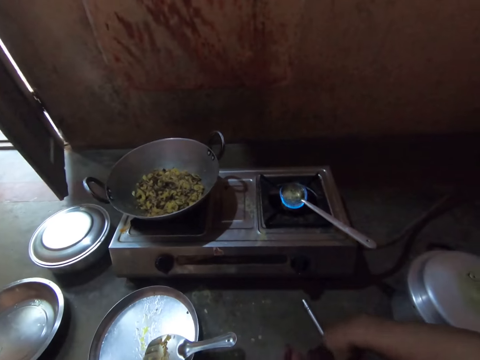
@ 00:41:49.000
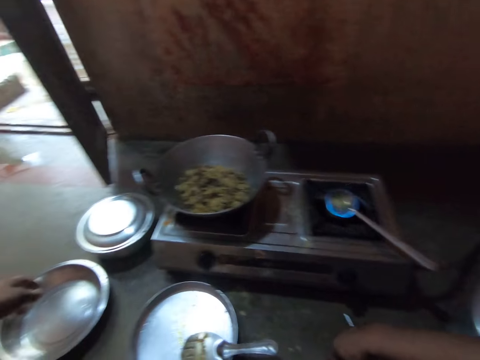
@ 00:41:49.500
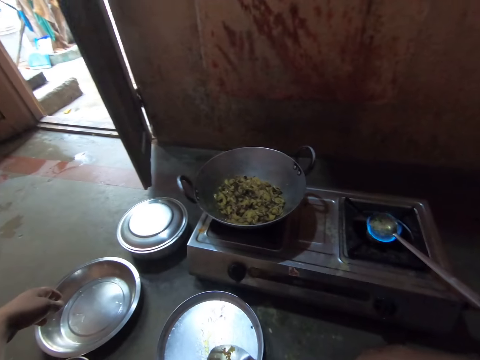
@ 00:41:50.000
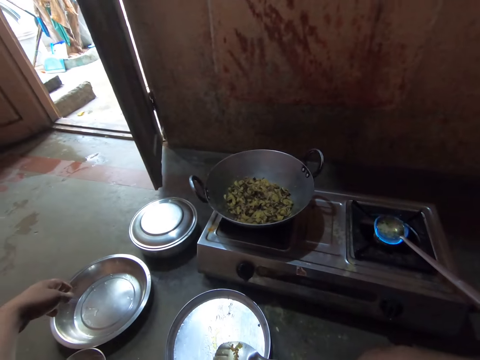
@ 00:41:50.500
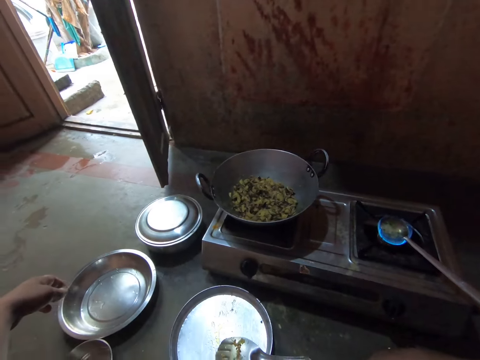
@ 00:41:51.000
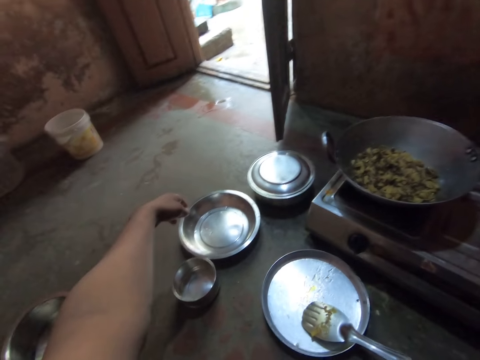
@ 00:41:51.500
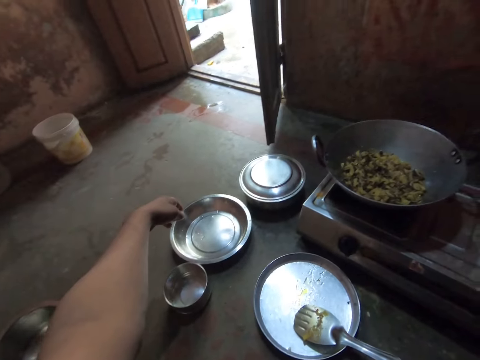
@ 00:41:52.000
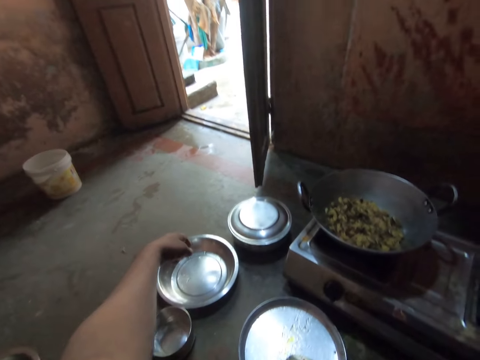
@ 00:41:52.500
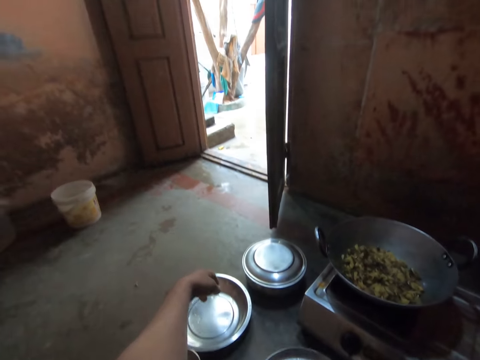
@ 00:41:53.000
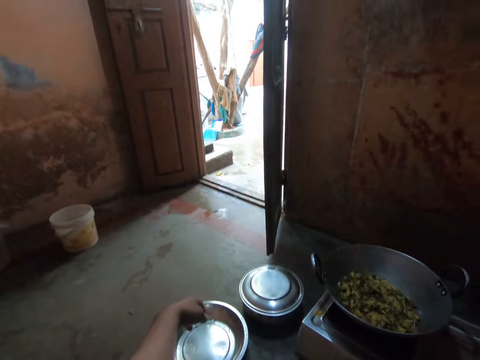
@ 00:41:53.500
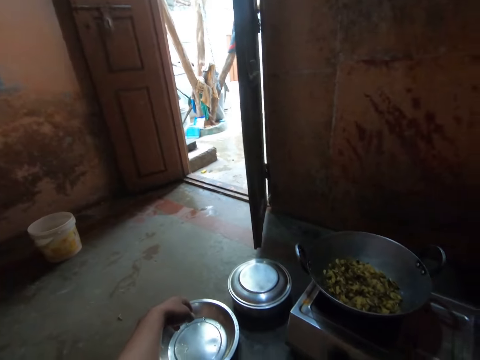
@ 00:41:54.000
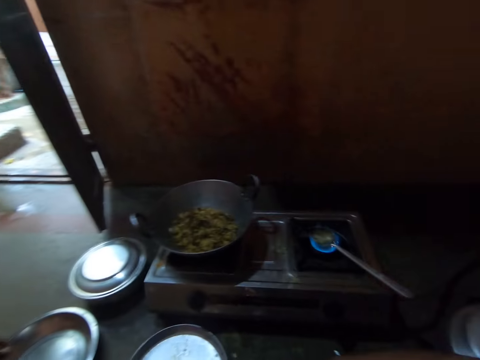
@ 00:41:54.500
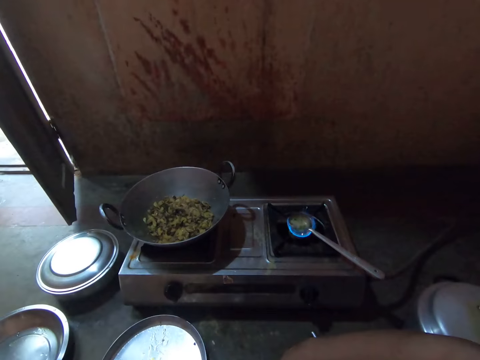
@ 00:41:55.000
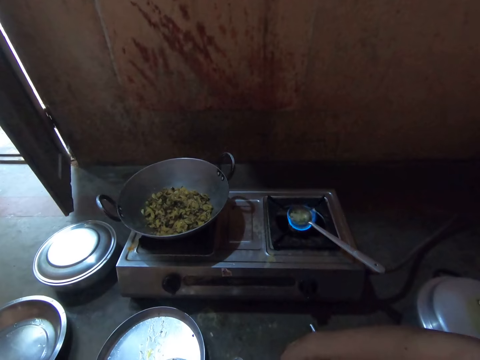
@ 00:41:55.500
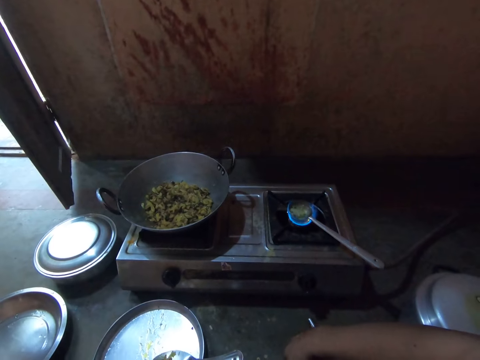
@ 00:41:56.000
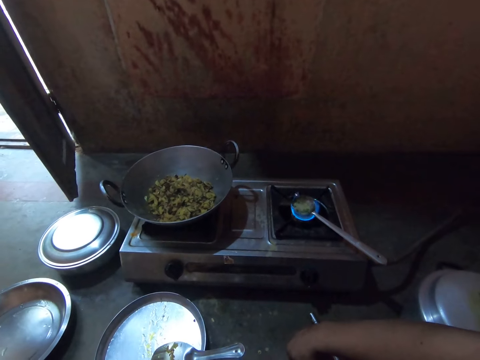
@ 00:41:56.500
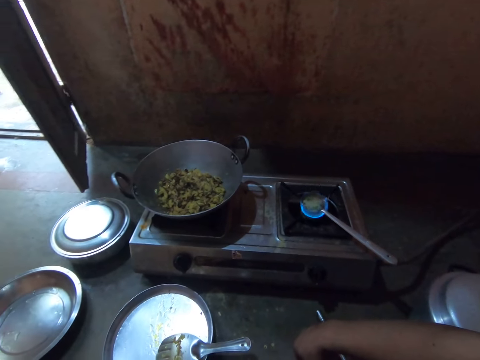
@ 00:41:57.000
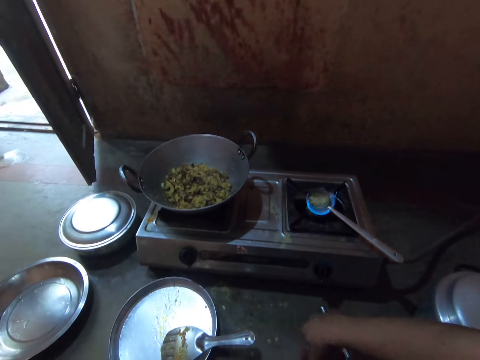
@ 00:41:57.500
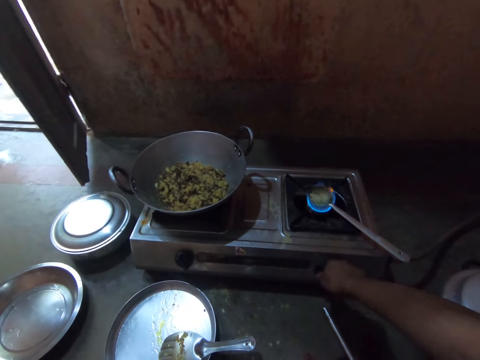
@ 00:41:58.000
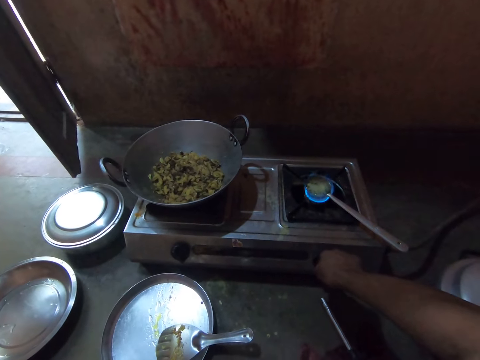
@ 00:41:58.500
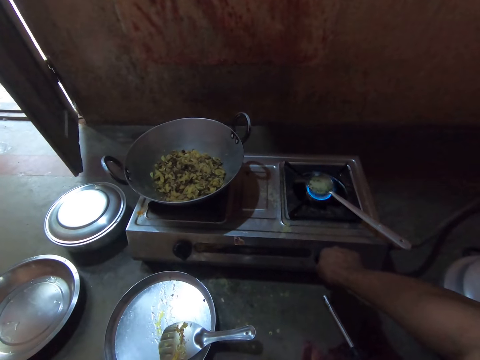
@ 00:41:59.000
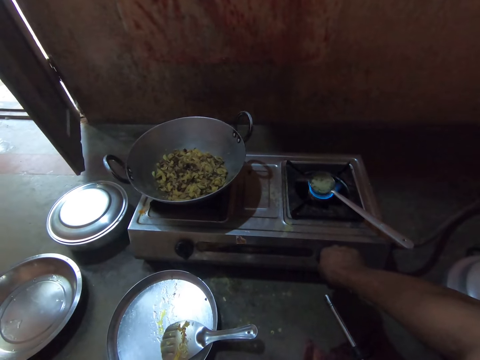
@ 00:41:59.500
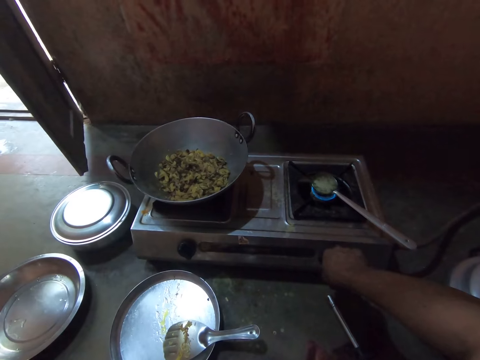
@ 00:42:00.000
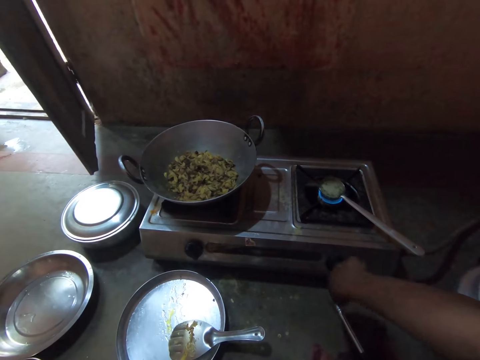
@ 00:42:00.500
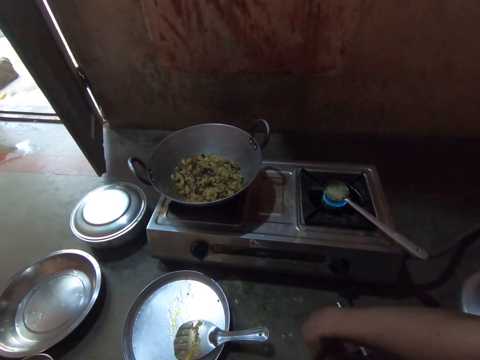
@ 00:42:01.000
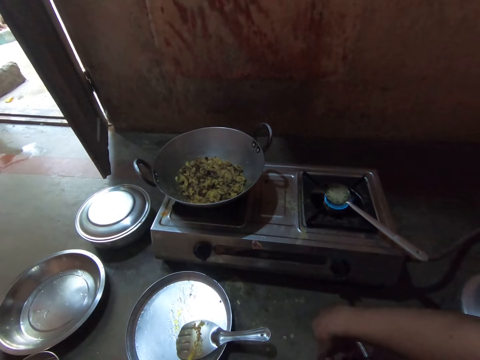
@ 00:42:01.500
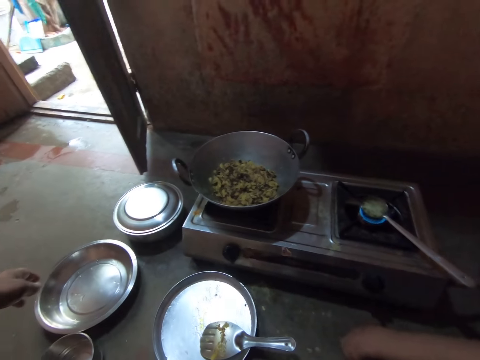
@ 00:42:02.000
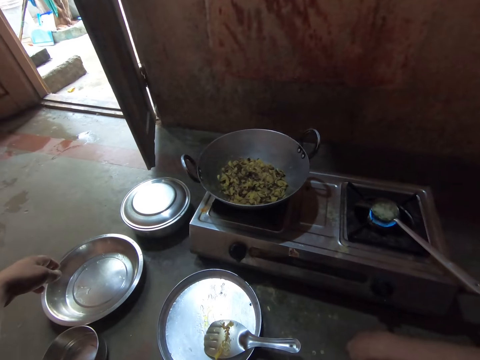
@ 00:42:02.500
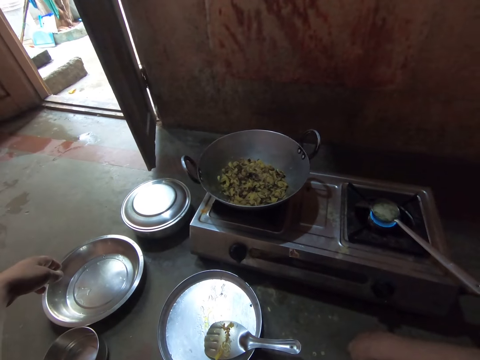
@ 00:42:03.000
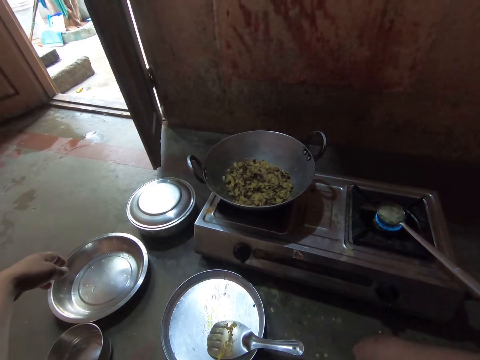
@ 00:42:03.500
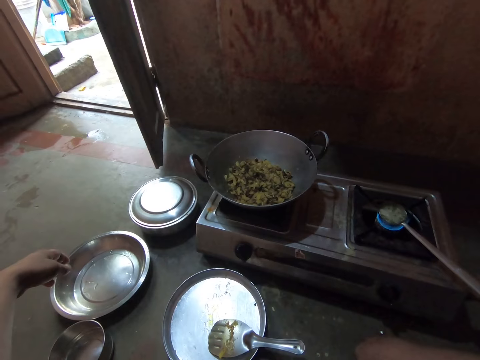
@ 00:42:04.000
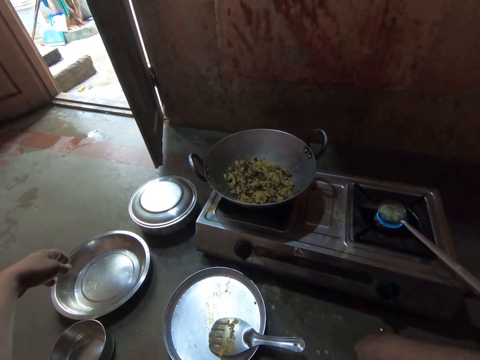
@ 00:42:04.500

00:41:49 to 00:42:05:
The camera wearer turns the knob on the gas cooker. They stare at the gas cooker.

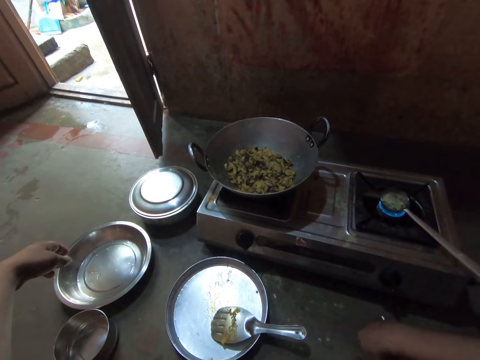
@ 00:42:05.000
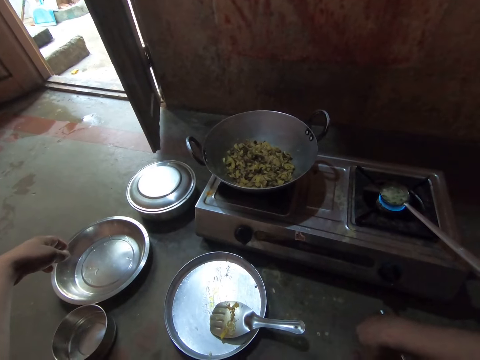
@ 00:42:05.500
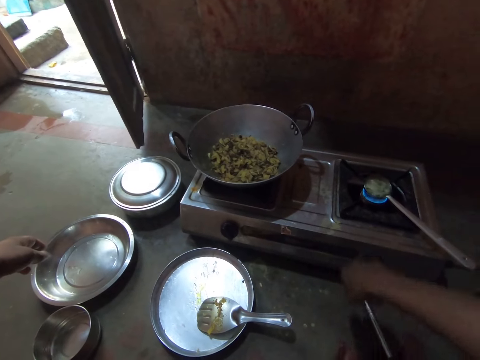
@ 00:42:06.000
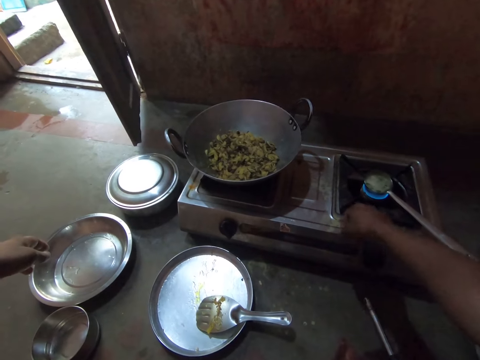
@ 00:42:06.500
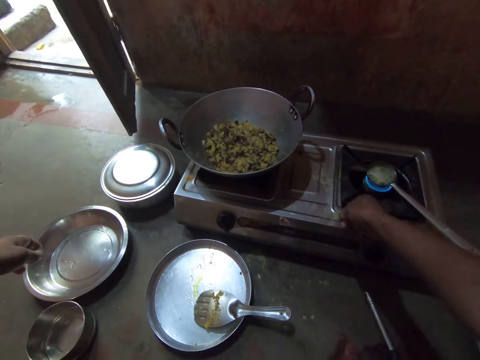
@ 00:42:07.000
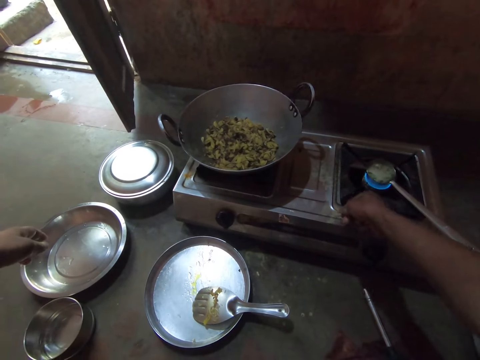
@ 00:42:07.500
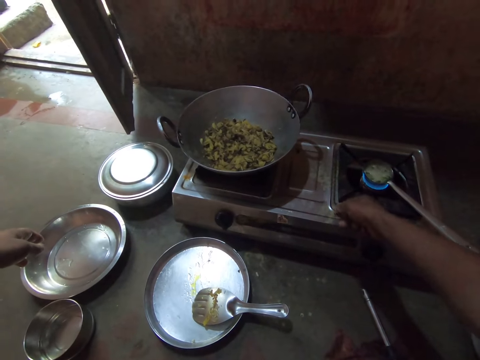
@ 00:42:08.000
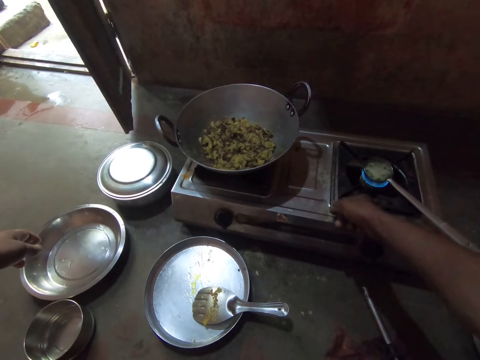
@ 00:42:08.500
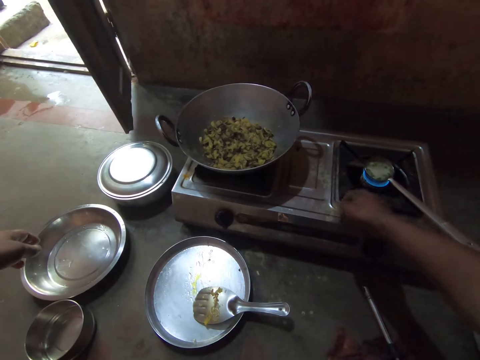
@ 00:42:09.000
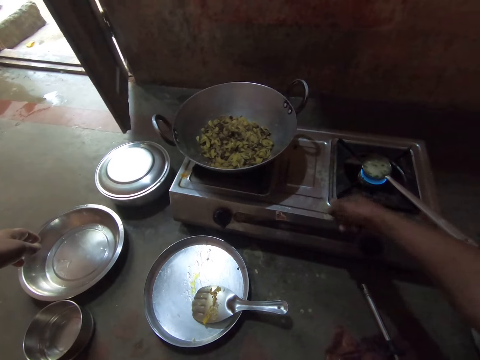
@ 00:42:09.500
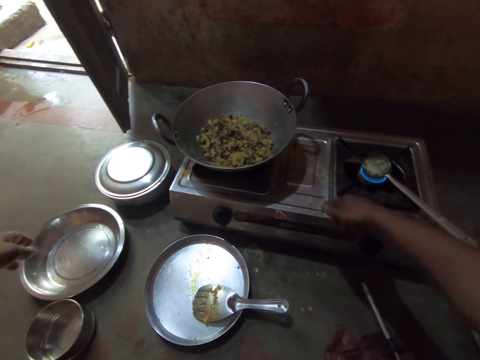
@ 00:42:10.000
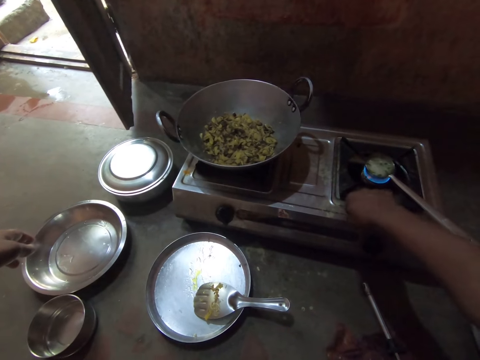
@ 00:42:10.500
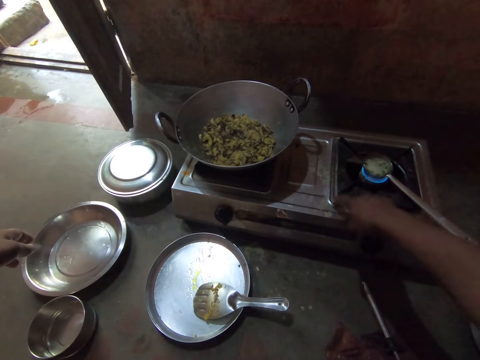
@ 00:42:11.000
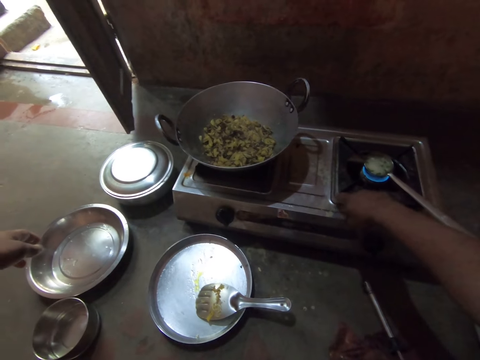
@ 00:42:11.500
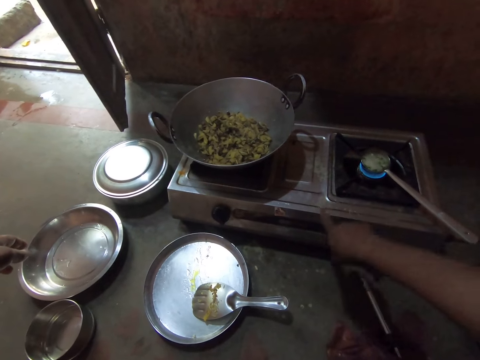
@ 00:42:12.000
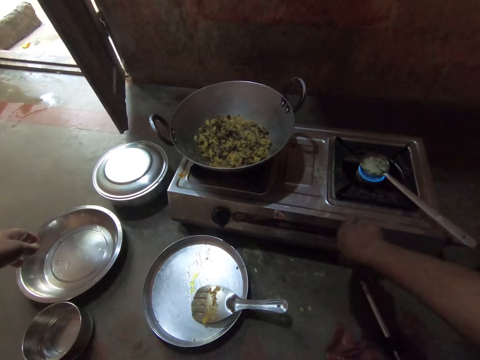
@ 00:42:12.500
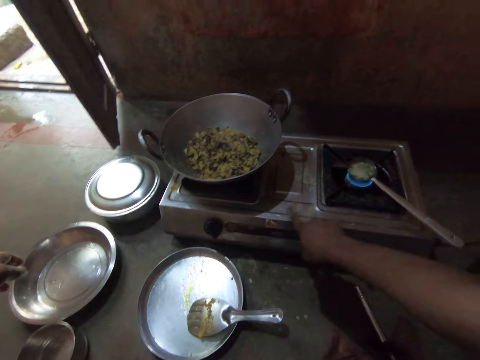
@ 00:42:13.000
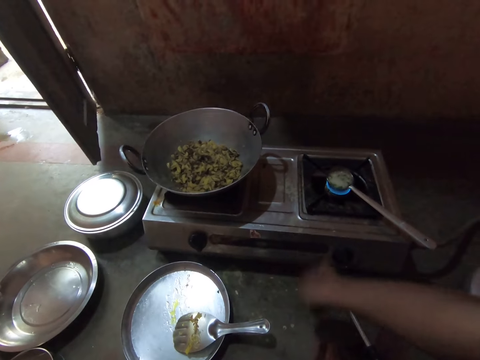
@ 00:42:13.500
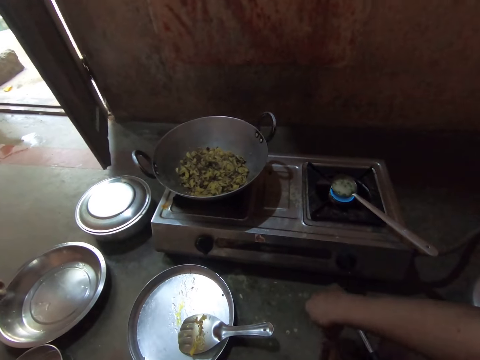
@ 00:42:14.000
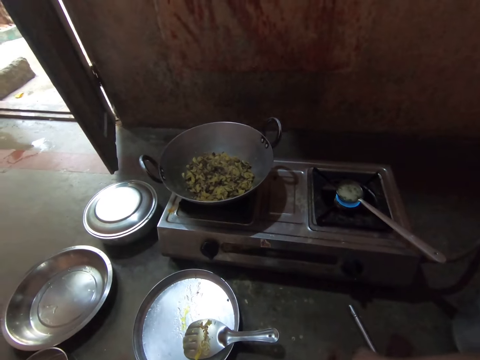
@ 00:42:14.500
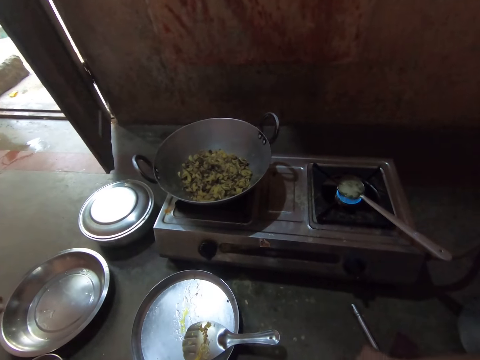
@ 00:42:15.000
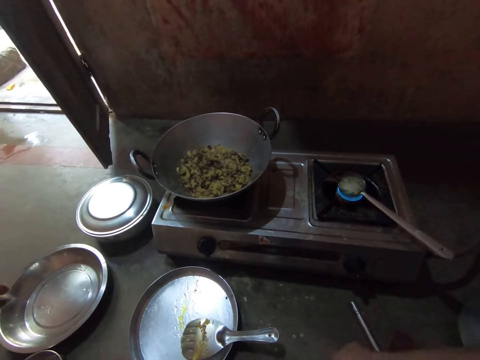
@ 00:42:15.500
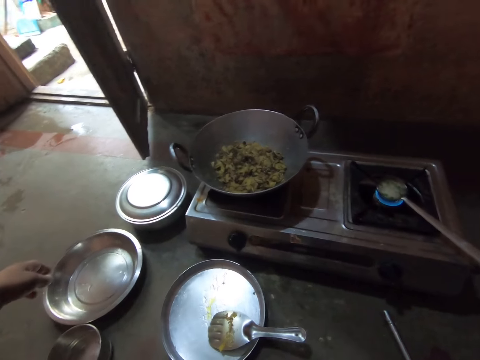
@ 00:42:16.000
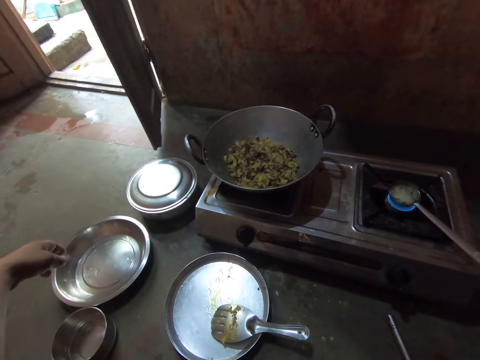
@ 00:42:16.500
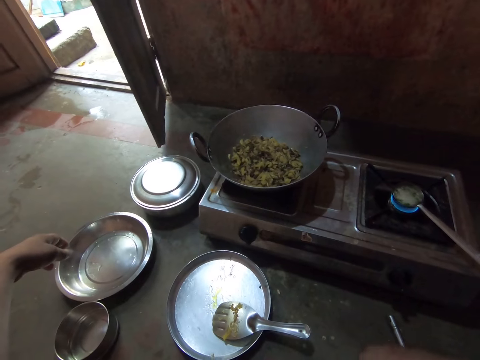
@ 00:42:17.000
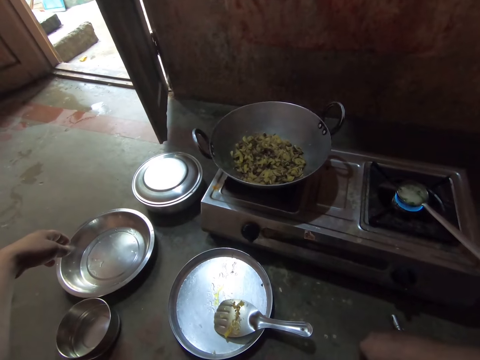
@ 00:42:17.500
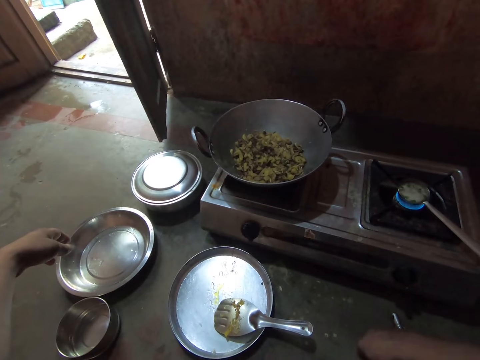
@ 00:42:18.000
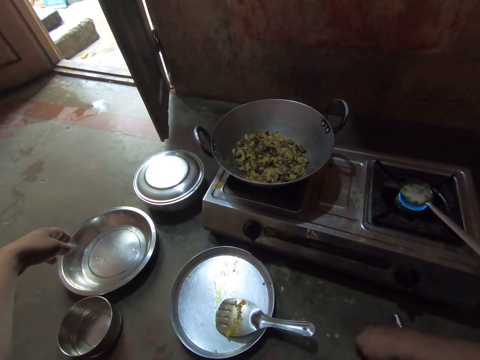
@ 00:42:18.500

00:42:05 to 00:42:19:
The camera wearer scrapes his finger on the gas cooker. He stares at the gas cooker.
